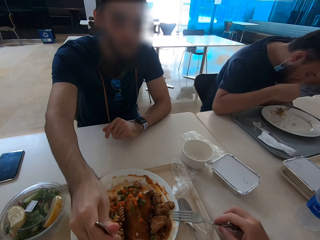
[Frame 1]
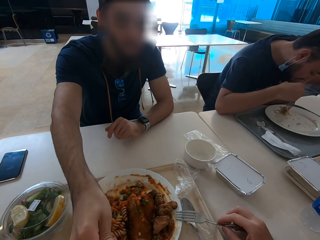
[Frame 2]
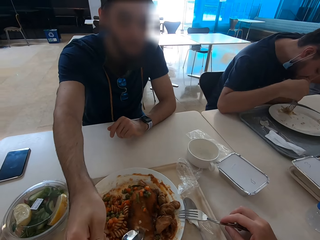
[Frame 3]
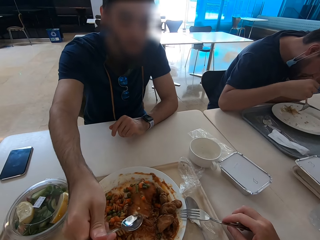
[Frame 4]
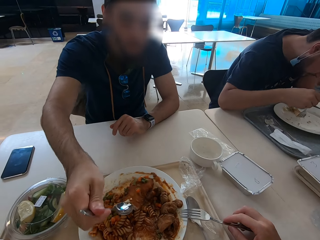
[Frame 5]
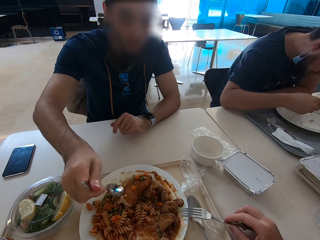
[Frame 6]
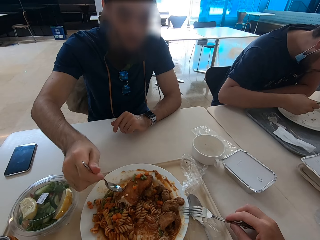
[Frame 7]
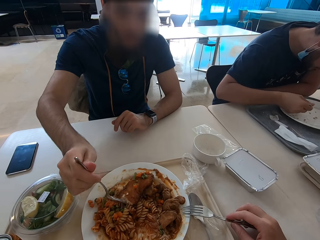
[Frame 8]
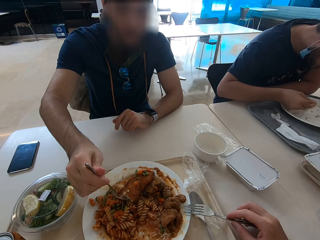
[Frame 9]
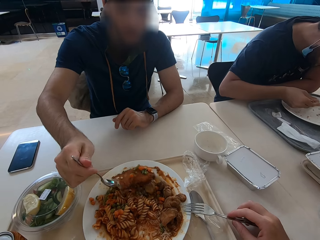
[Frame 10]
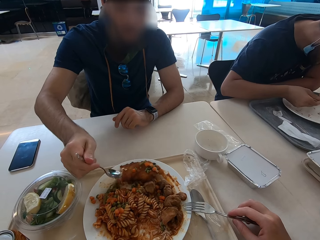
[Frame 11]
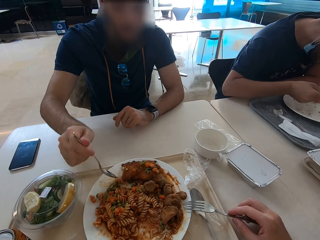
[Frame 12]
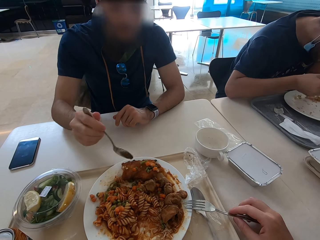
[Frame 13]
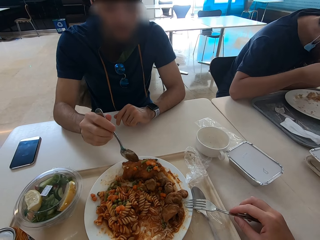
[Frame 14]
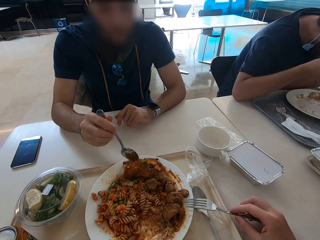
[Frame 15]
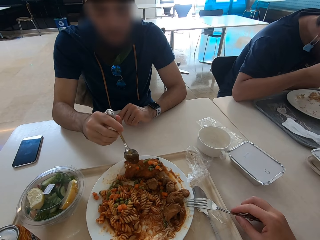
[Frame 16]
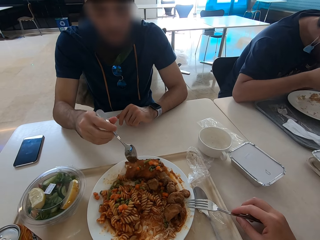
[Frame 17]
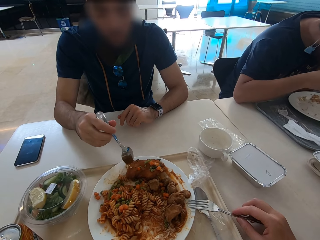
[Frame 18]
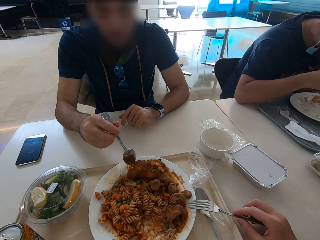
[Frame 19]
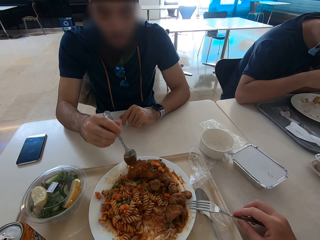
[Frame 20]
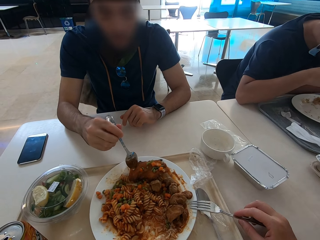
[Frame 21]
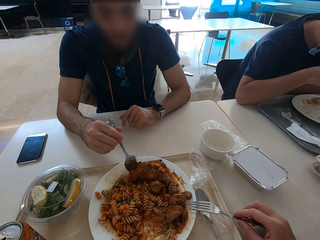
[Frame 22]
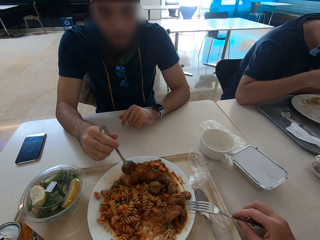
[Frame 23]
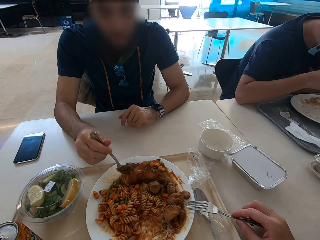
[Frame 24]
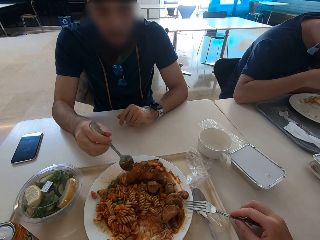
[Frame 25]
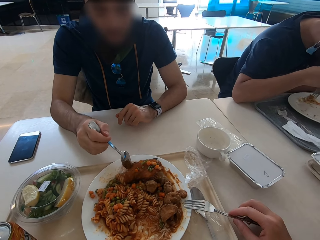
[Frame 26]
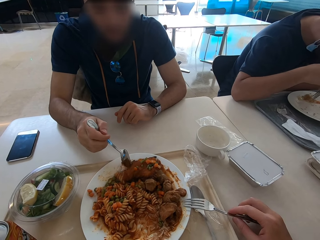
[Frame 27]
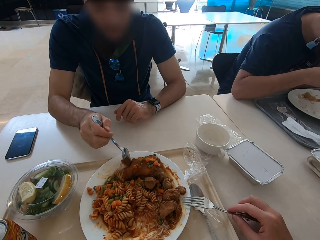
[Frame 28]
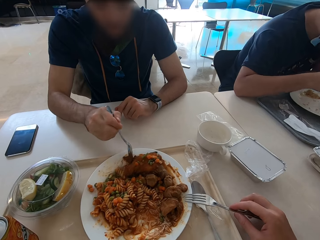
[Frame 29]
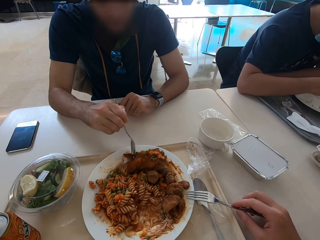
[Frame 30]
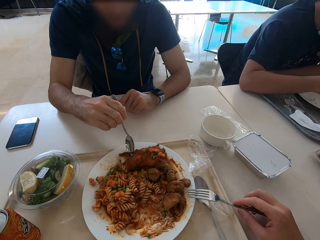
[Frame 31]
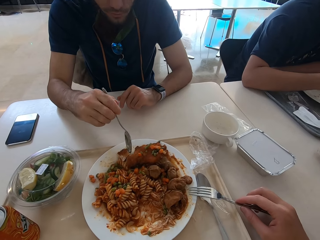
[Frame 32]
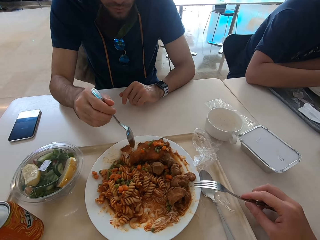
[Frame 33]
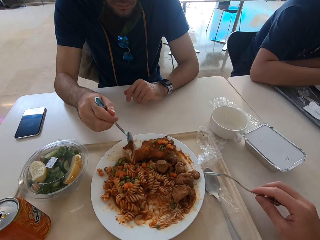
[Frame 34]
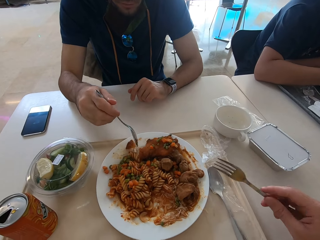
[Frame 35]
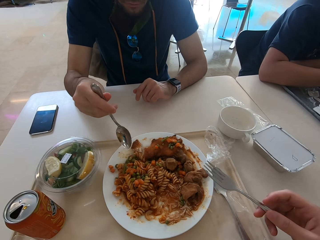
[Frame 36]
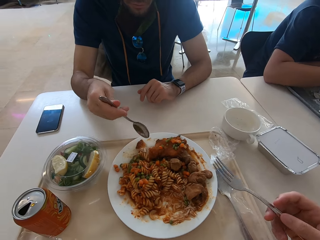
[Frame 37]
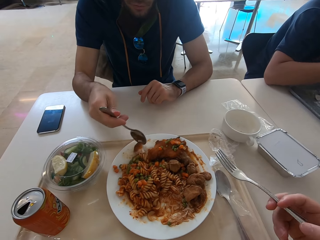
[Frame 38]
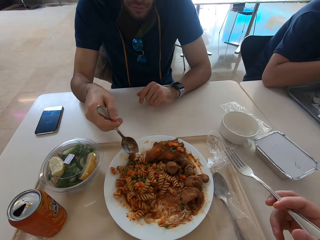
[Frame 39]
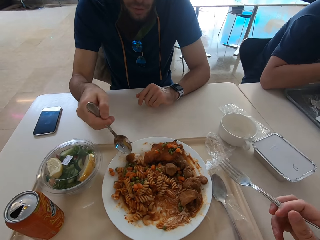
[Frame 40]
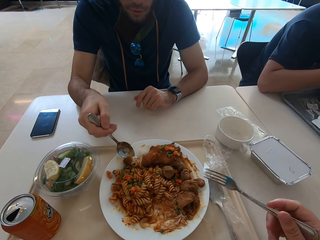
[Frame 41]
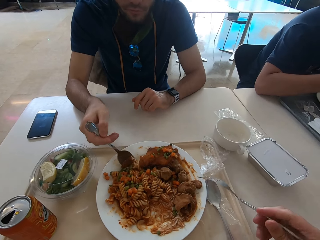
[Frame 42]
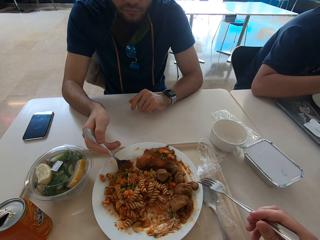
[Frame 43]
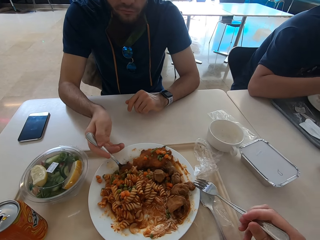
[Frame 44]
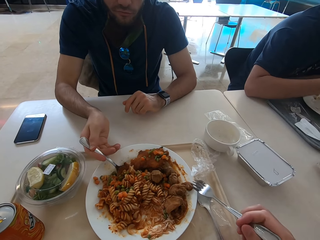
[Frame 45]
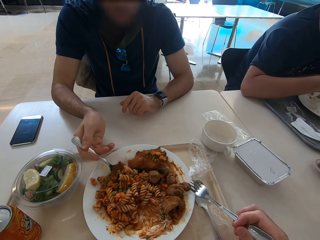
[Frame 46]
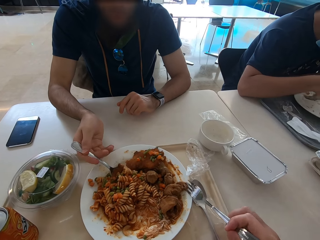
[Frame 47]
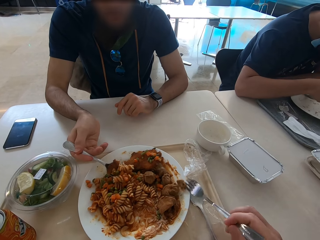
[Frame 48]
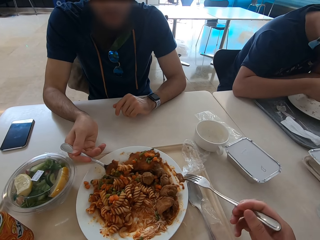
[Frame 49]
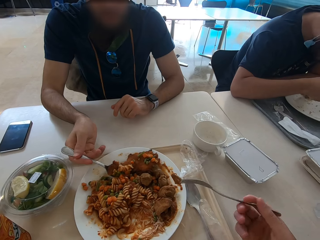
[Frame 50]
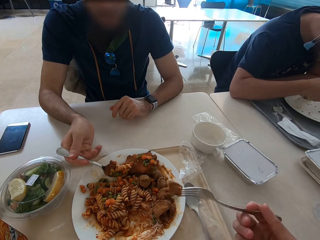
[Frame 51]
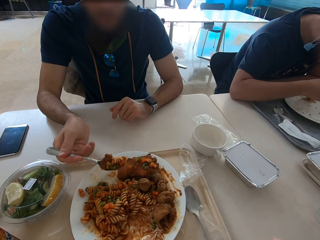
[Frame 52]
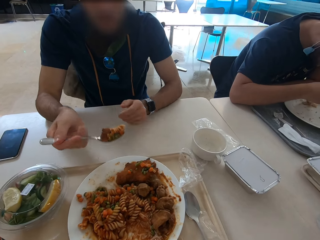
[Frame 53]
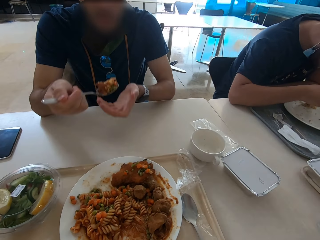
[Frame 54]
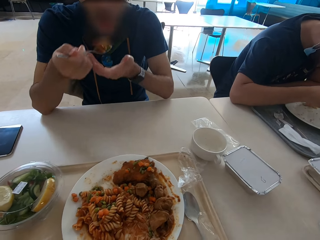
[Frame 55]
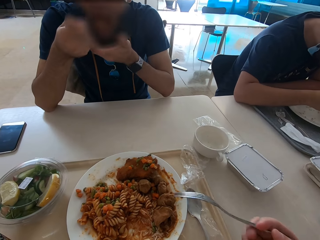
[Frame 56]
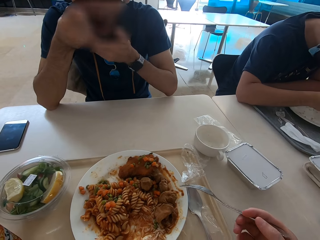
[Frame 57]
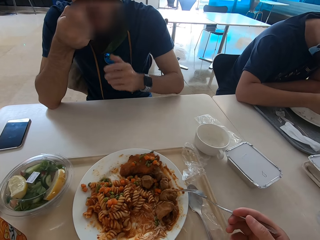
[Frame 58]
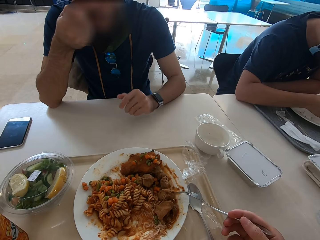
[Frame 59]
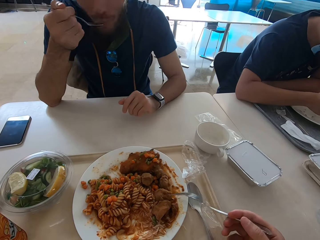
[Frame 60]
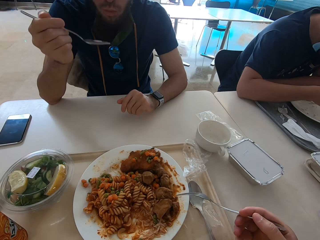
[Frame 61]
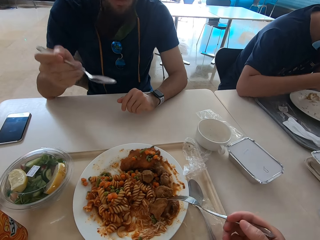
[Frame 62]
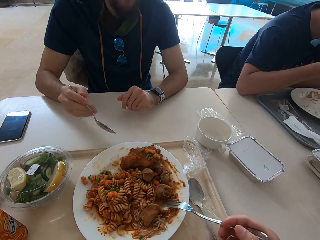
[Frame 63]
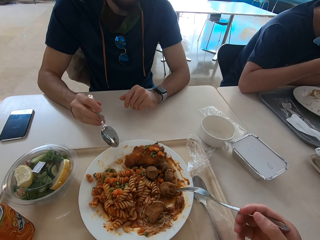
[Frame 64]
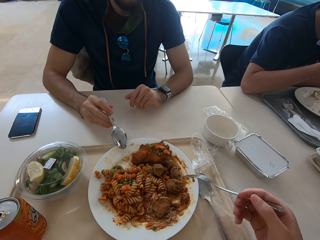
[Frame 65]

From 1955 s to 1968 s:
A man eats. The camera wearer eats. The man eats.

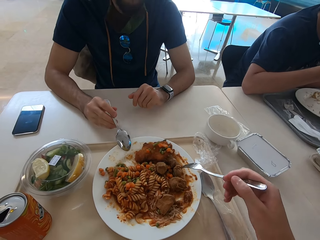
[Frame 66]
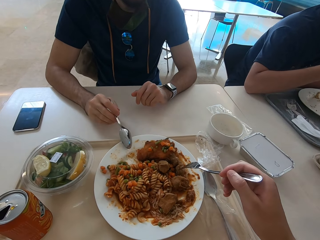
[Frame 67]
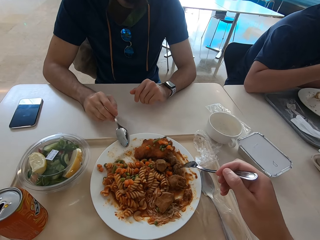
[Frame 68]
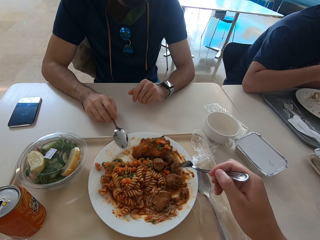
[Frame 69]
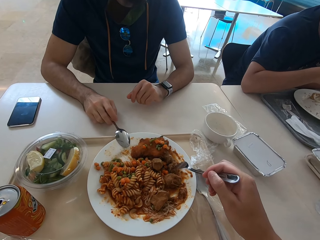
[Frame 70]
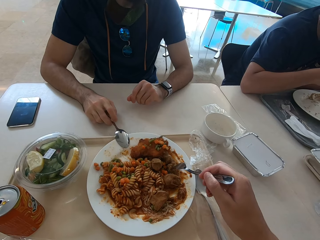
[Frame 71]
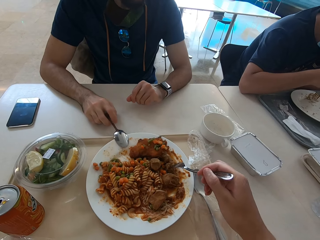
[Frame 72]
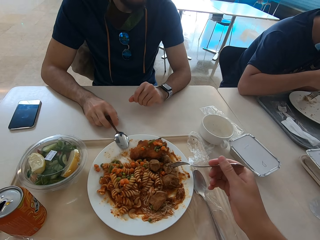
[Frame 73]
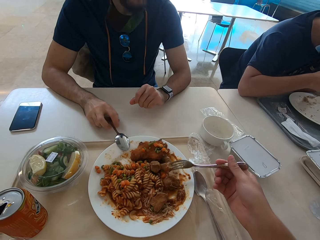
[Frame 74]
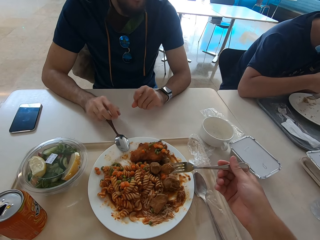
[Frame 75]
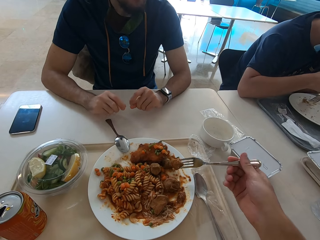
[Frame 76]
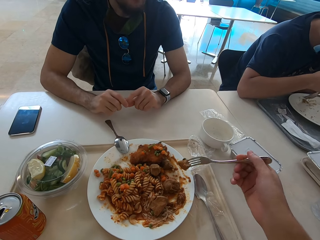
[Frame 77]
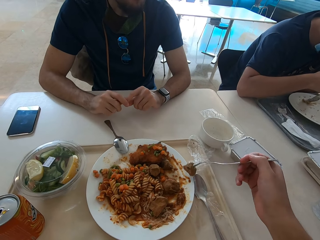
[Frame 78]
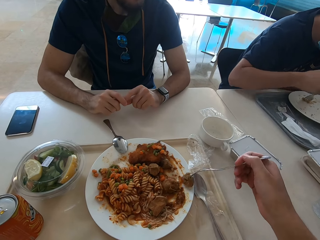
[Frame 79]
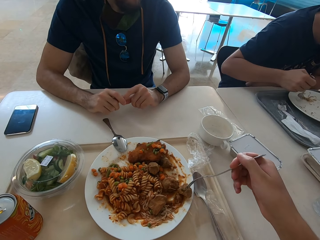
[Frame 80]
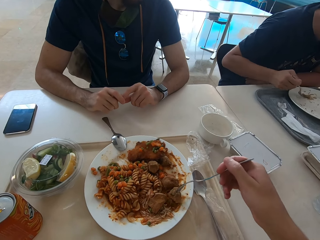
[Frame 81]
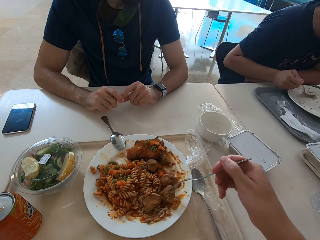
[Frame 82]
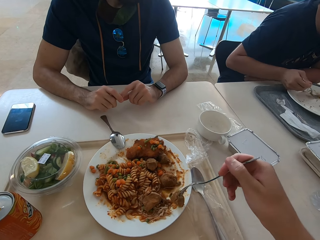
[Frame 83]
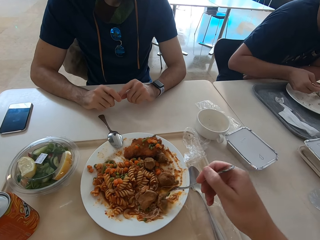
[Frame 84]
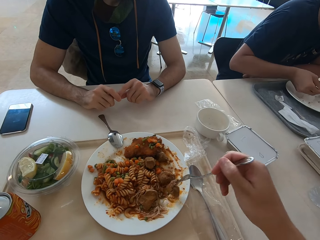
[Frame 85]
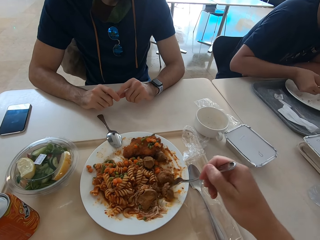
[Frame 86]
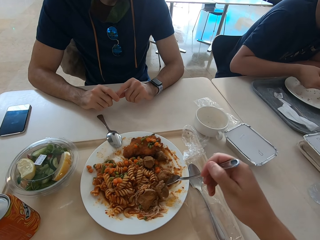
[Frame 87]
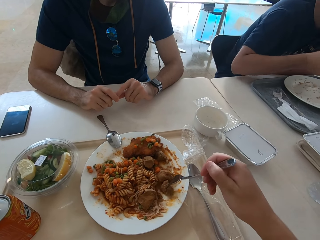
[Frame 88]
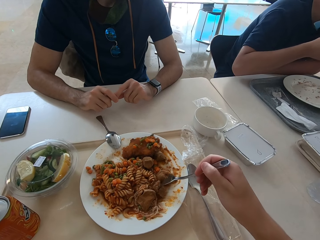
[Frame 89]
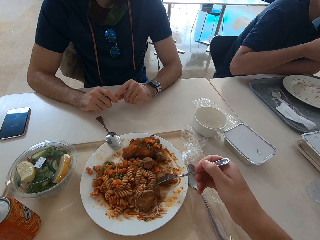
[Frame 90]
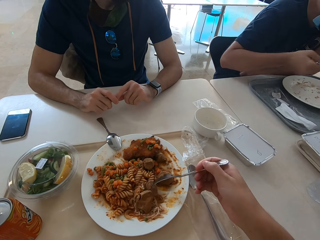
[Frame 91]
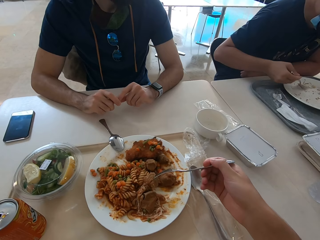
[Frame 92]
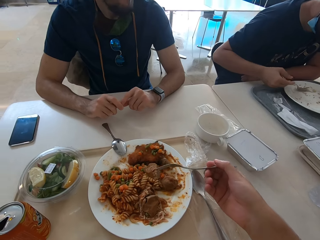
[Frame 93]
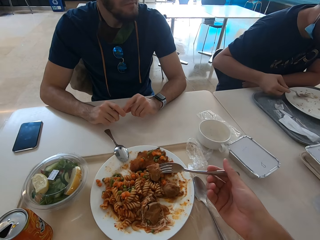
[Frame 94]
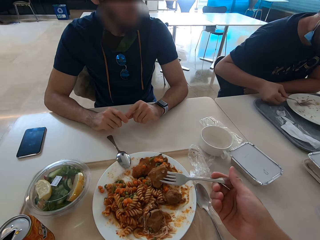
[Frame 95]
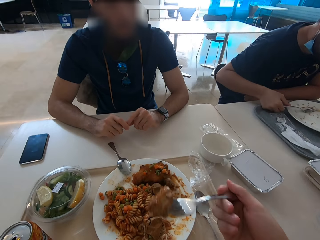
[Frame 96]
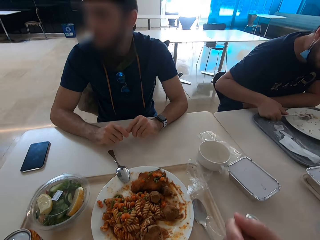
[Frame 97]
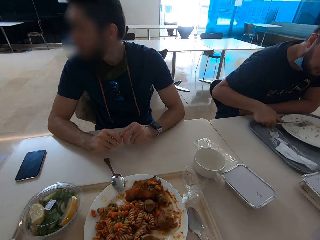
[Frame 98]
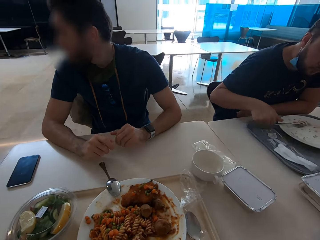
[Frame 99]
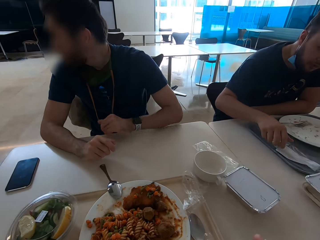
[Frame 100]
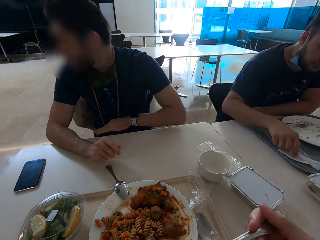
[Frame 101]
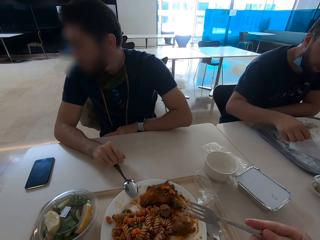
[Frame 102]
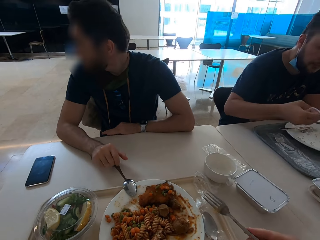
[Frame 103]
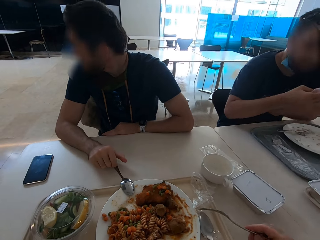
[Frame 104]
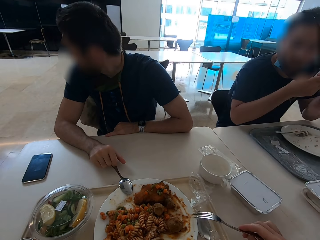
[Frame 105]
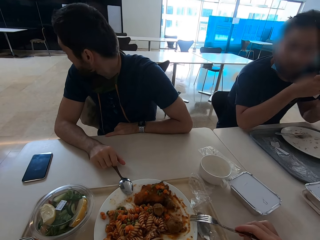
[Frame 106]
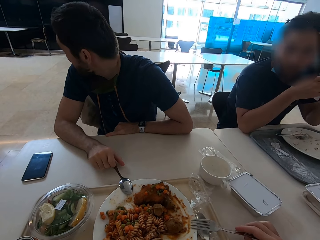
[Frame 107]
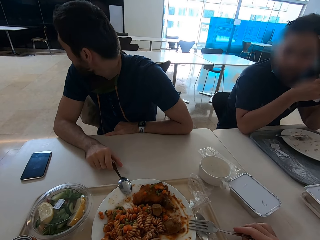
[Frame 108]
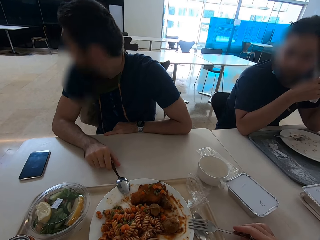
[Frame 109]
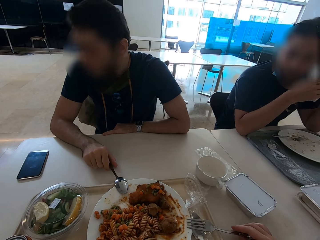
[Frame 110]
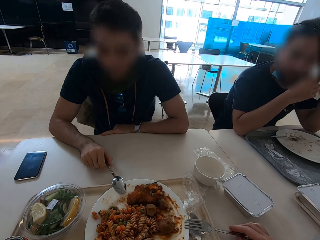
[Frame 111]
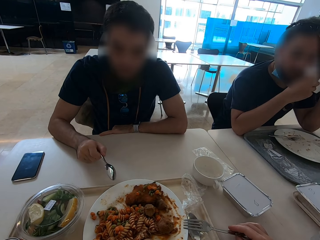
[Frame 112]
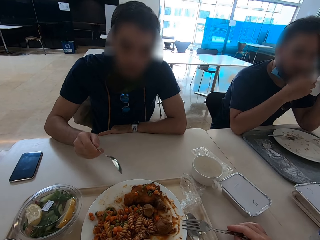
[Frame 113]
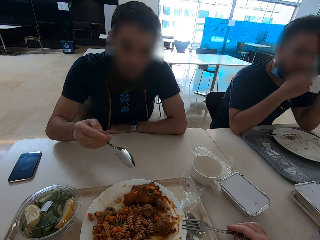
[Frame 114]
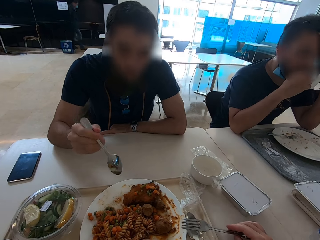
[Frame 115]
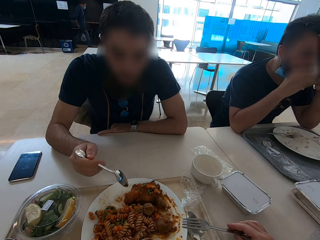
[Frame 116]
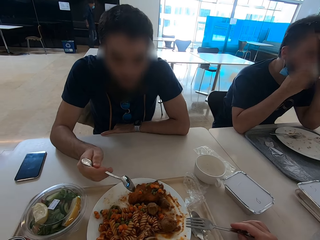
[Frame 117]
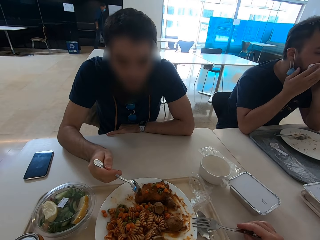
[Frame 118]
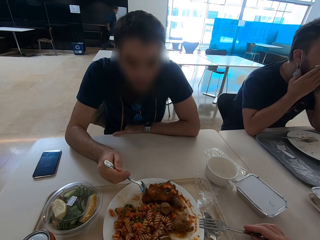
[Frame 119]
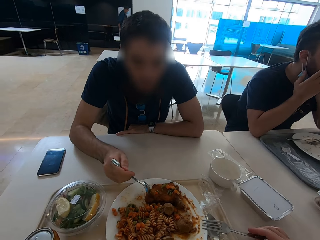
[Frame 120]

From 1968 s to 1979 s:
A man puts the spoon on the plate. The camera wearer eats. The man walks around. Another man picks up a serviette. The first man picks up the spoon. The other man wipes his mouth with the serviette.
